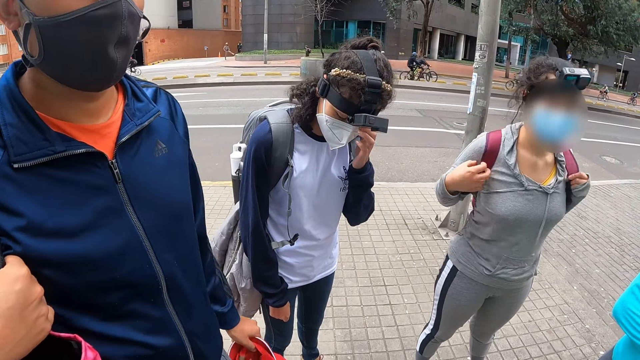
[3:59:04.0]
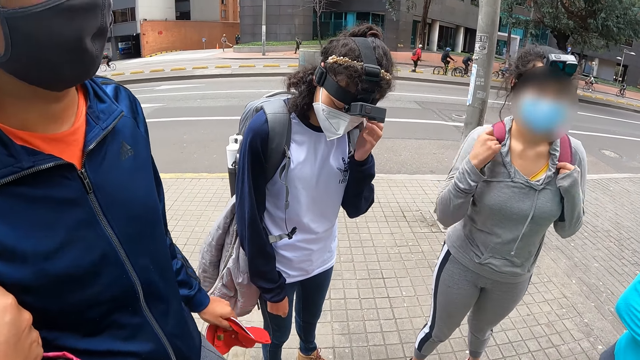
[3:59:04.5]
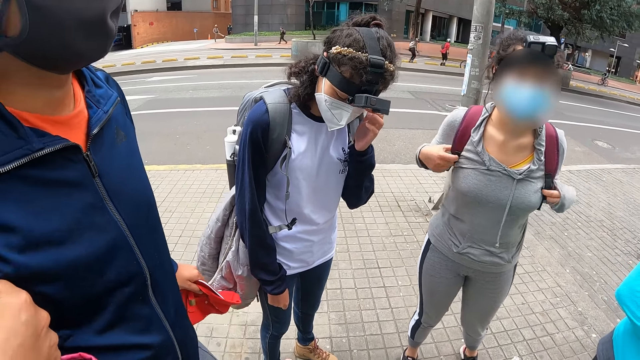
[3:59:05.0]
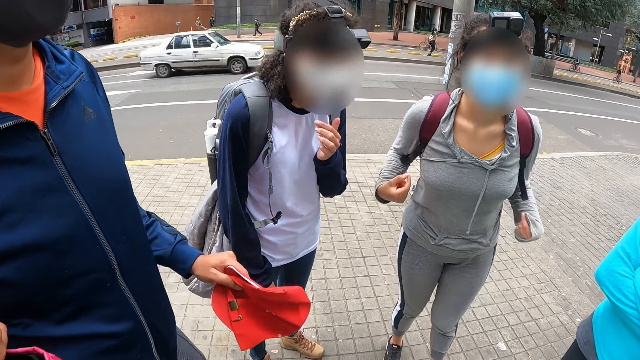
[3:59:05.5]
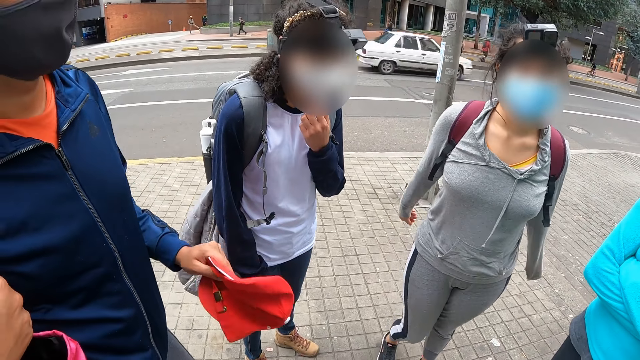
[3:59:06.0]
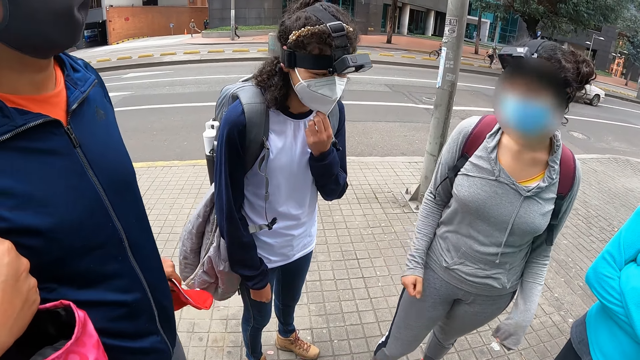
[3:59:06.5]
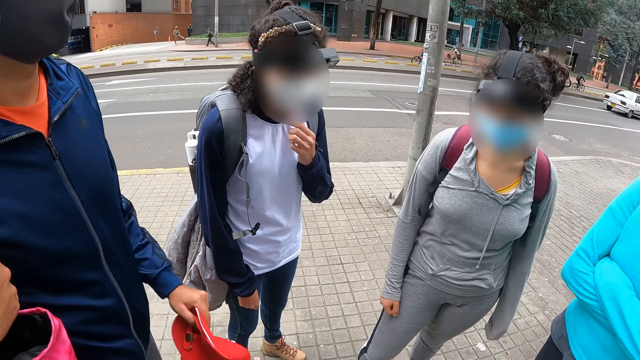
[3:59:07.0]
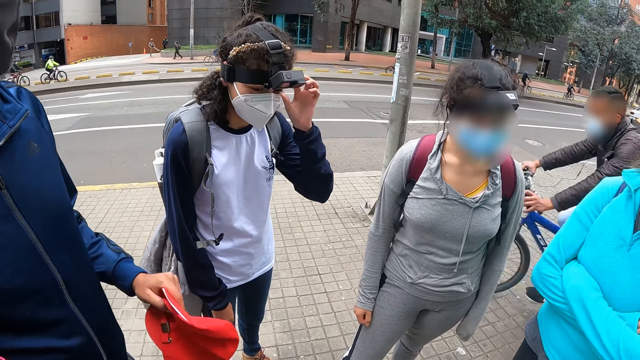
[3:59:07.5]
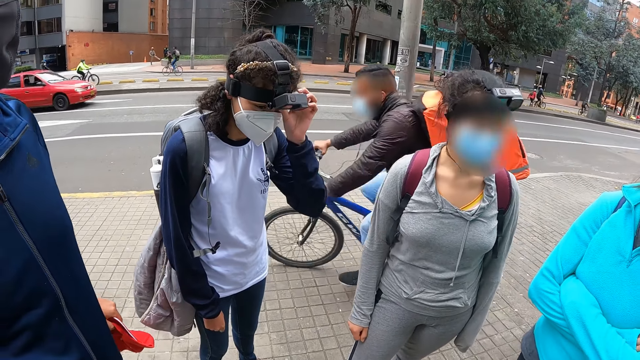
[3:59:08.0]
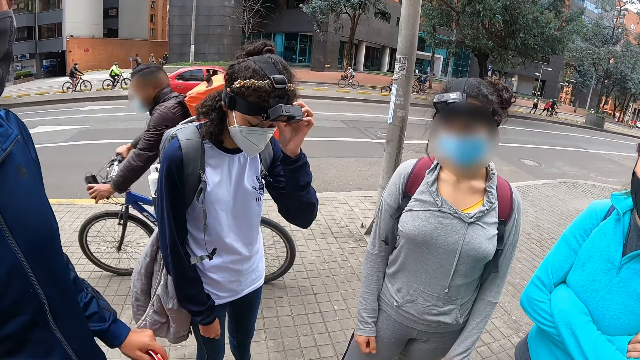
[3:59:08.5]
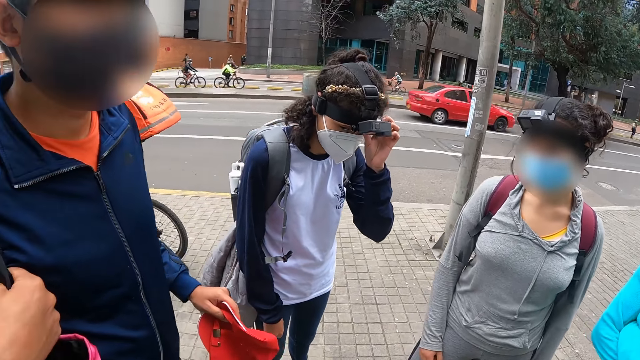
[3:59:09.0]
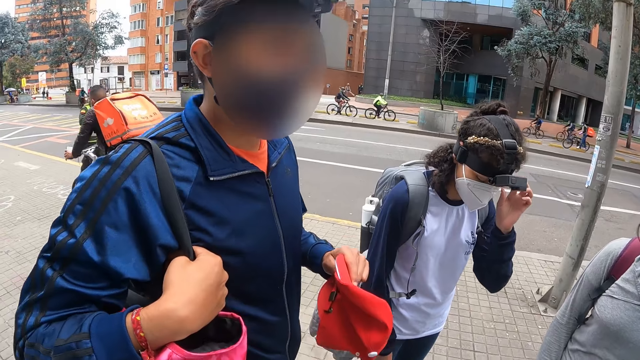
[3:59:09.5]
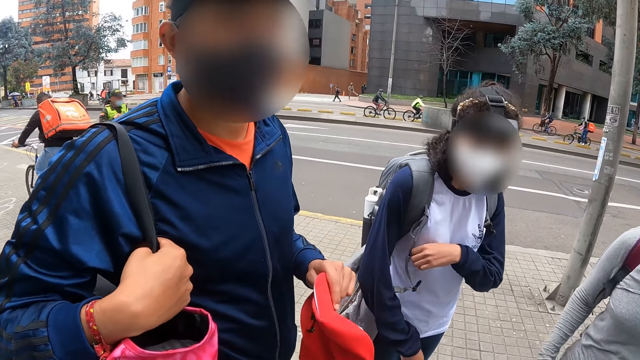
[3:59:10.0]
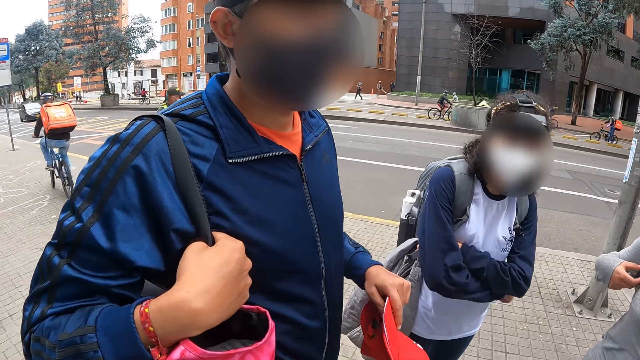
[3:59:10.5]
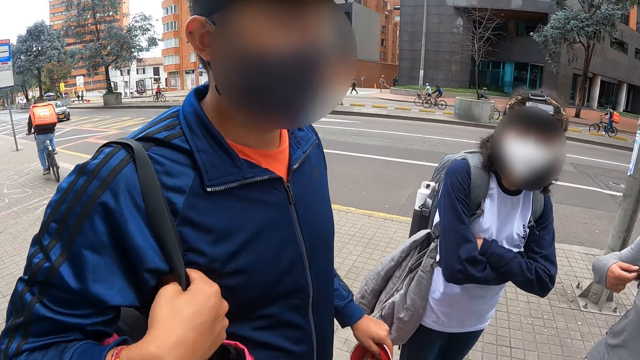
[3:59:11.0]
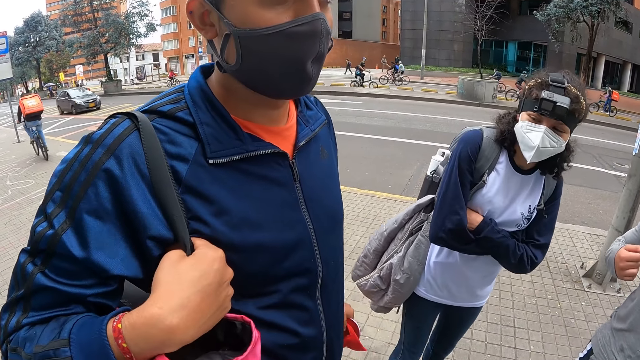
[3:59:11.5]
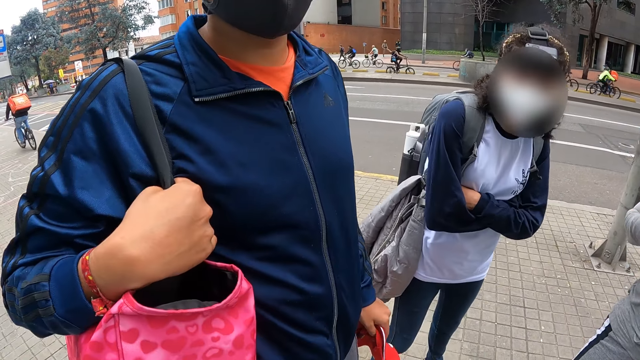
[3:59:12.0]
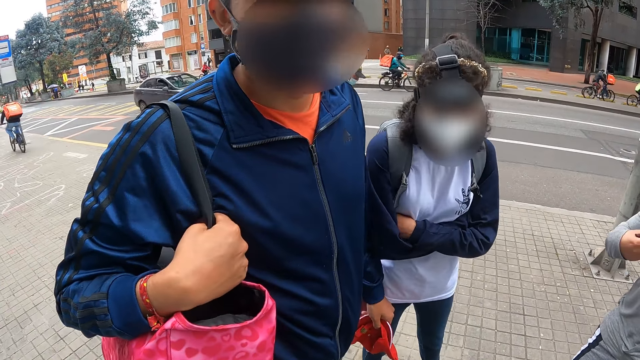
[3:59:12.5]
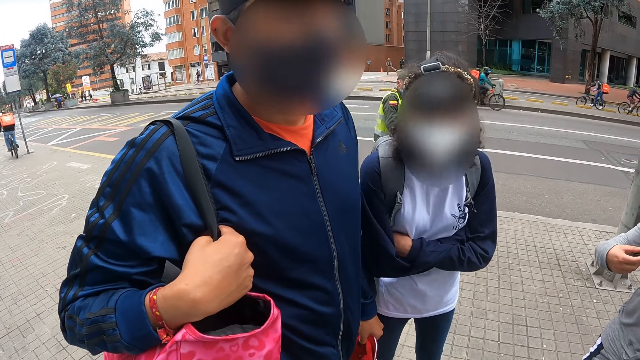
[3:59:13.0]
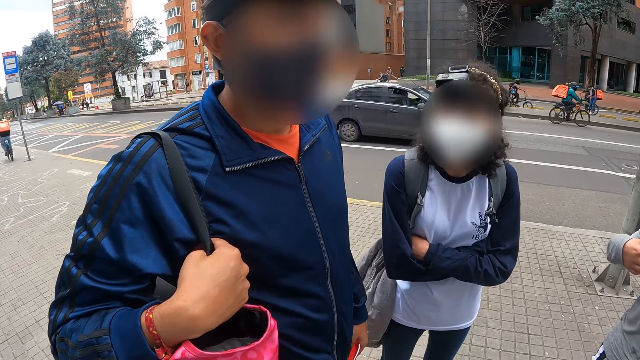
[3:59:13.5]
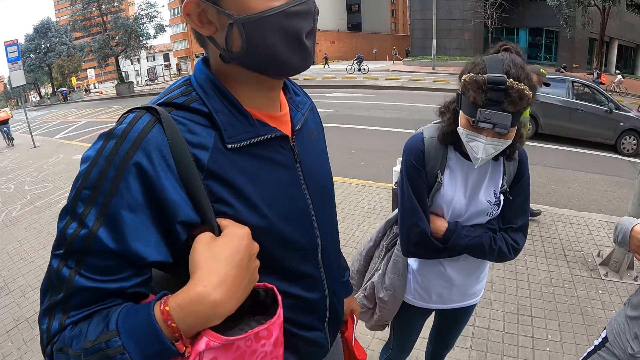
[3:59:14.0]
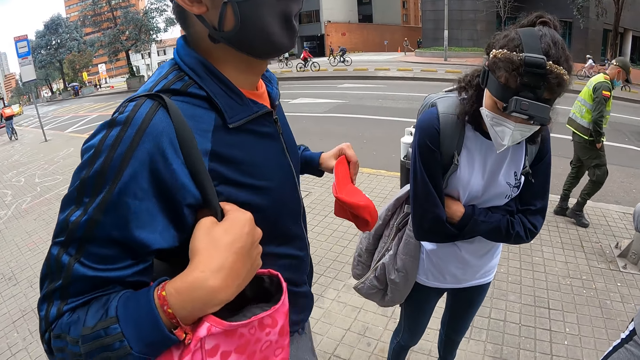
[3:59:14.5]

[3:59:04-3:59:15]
A person wipes the face. Another person adjusts the bag. The first person adjusts the camera. A third person moves the body.

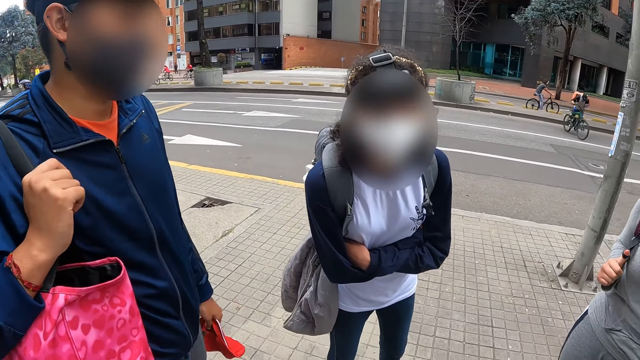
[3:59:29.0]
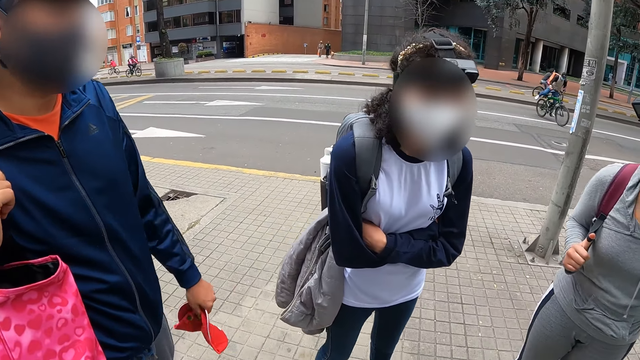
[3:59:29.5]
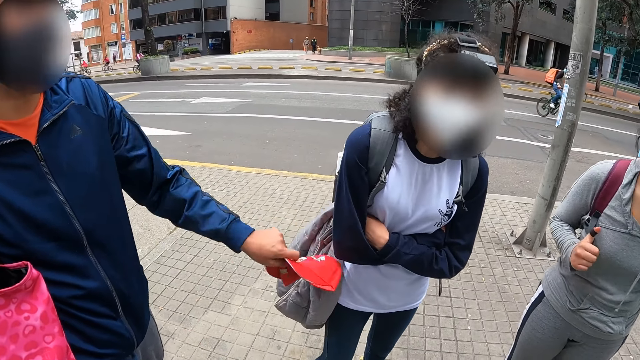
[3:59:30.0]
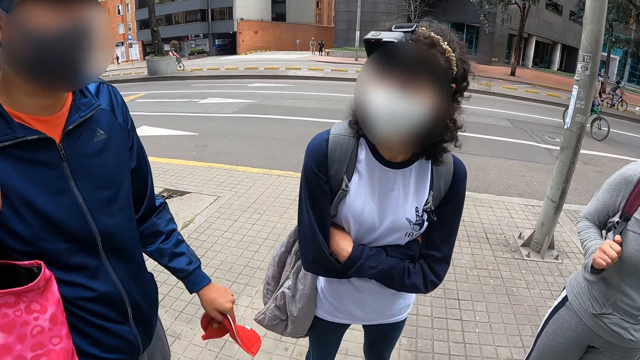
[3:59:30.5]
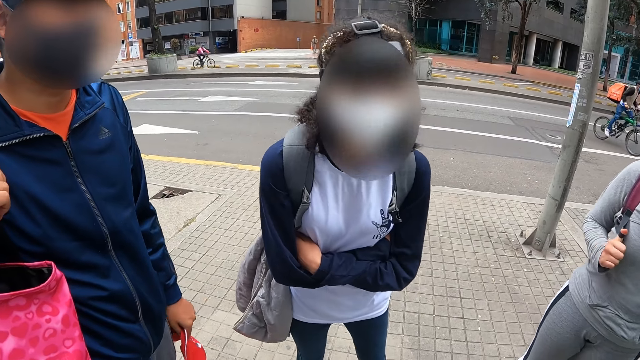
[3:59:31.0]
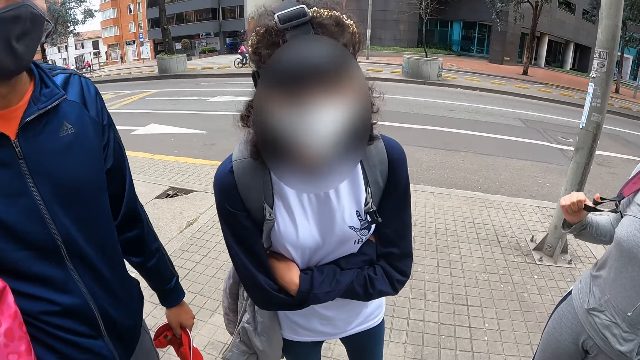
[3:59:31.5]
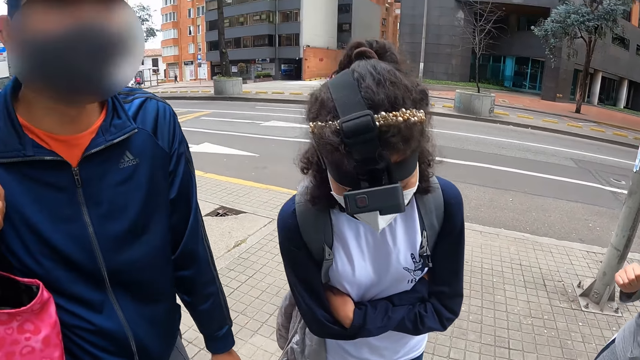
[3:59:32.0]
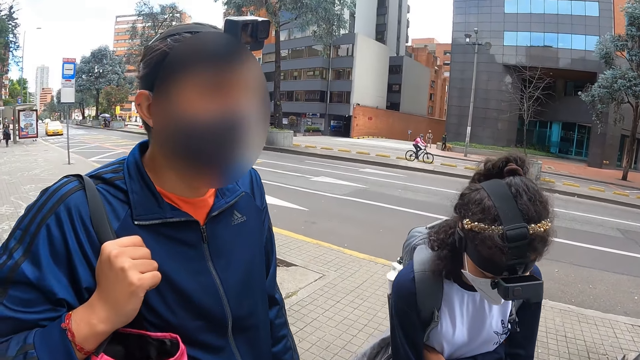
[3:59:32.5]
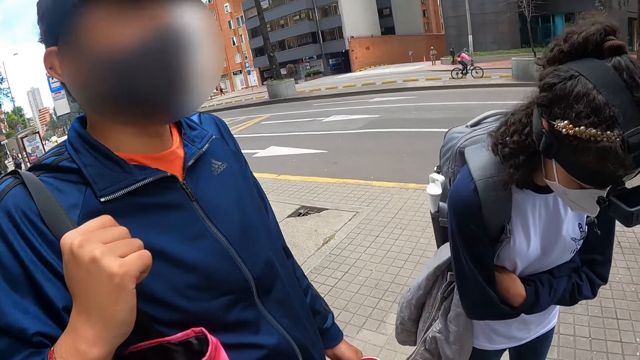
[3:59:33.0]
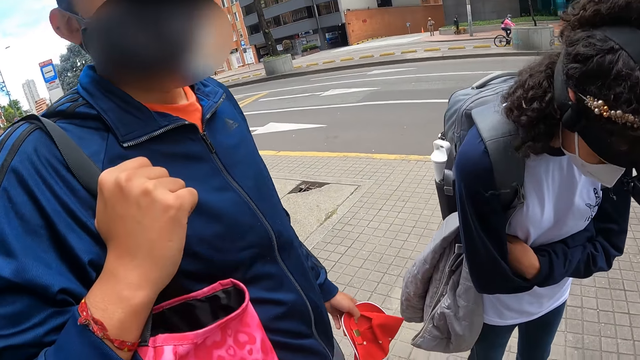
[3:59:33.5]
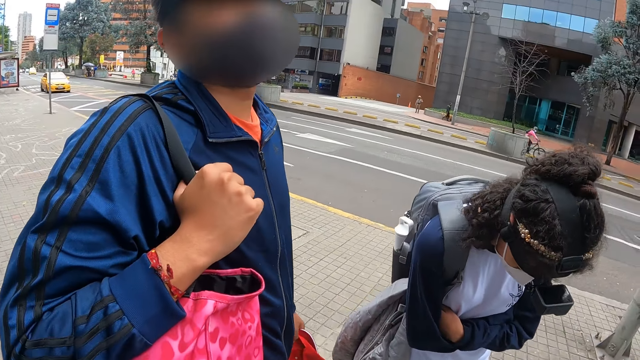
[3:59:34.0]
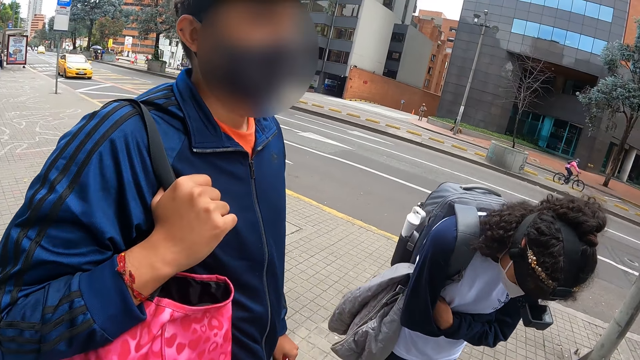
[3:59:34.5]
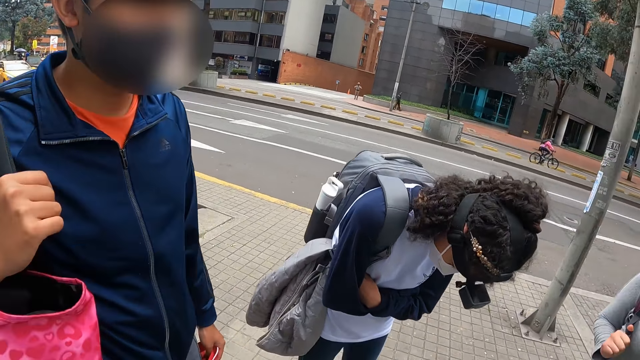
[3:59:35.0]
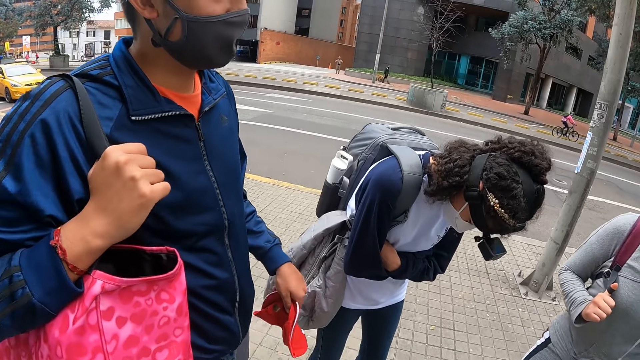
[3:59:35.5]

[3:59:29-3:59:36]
A person moves the hand.

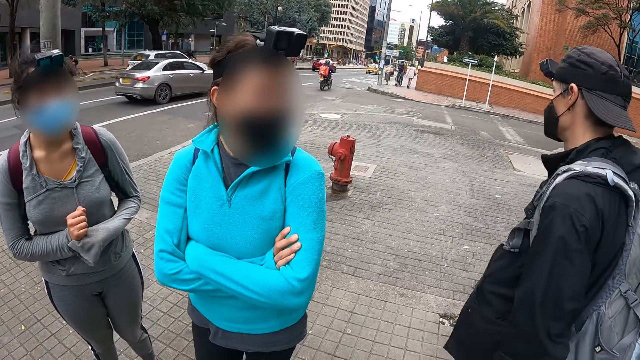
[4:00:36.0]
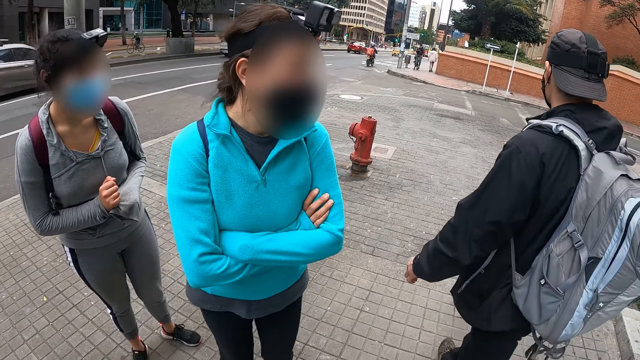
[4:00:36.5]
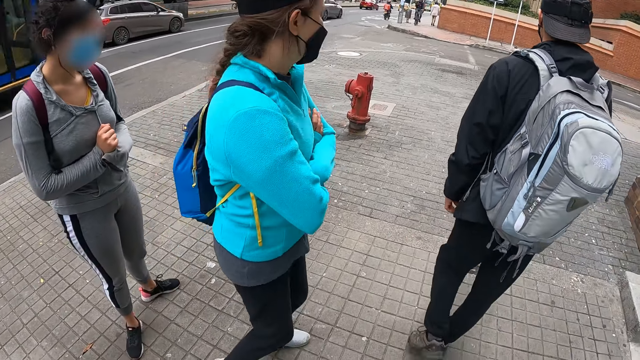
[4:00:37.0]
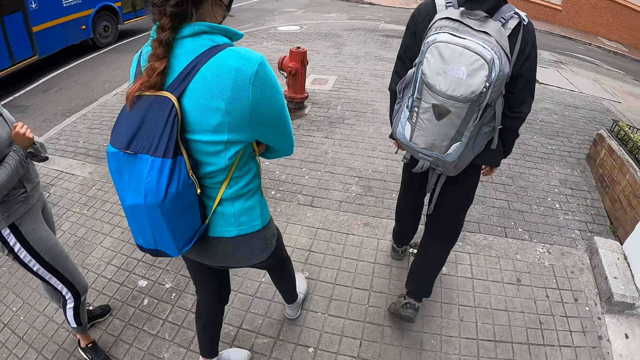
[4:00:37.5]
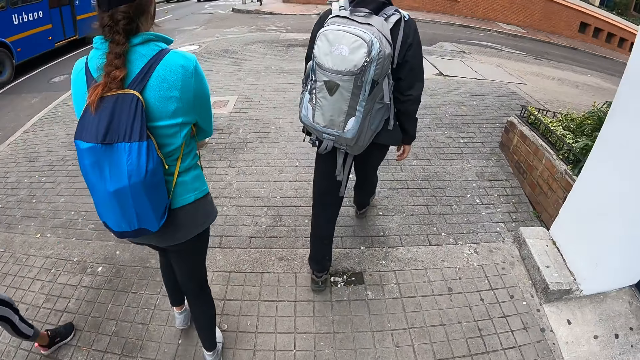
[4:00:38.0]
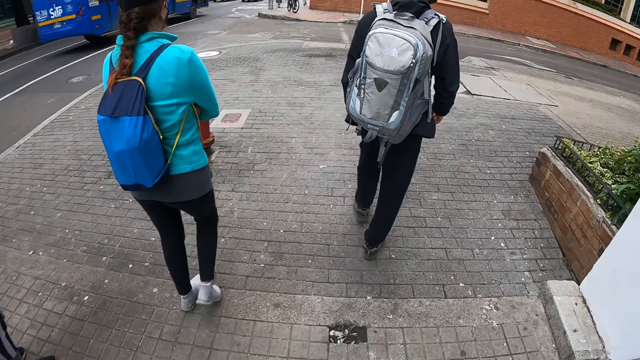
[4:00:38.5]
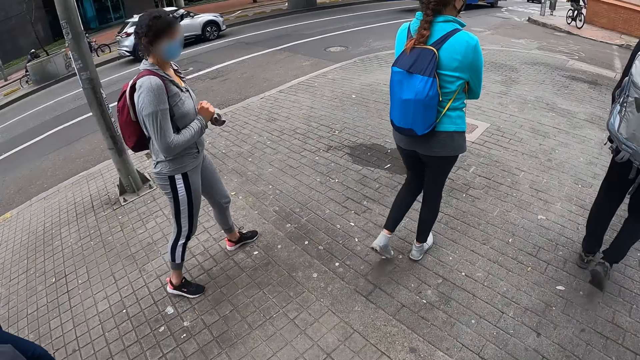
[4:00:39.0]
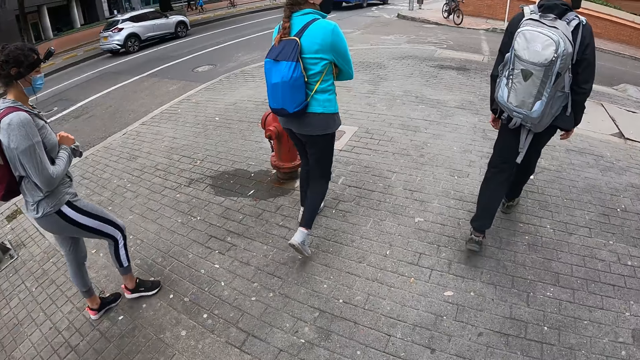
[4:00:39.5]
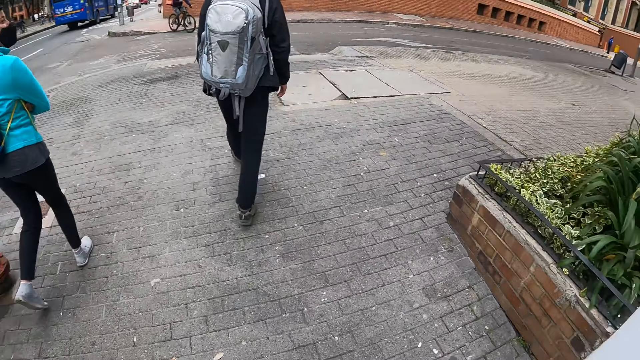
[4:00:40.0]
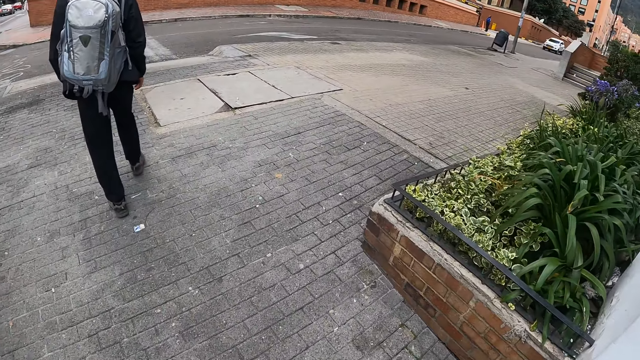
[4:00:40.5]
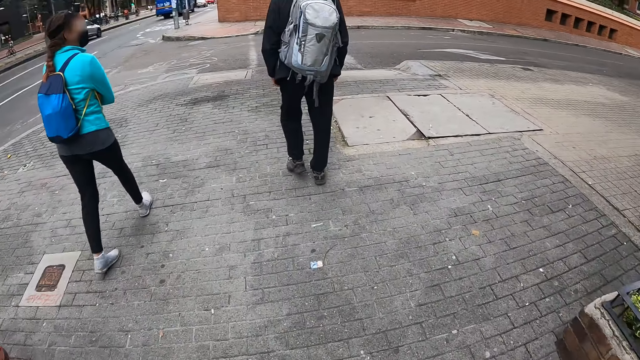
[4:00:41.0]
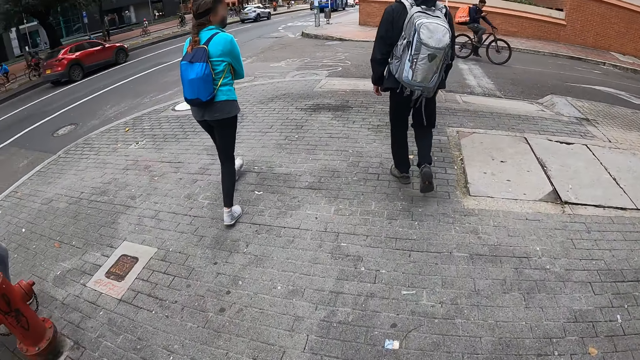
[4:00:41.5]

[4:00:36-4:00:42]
The camera wearer walks through the walkway with a man, another man, a woman, another woman and a third woman.
